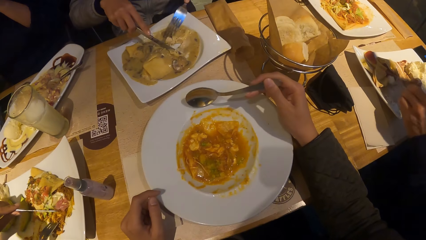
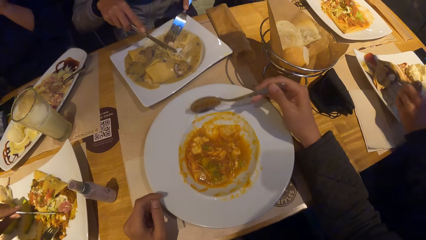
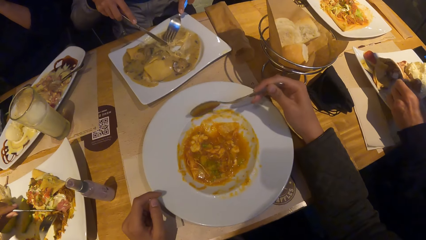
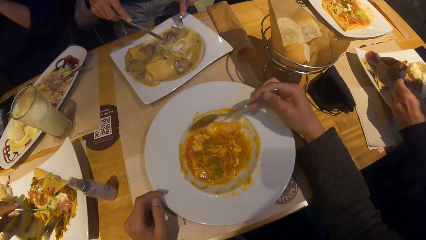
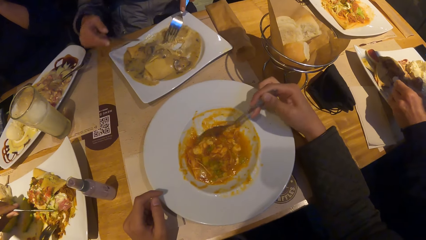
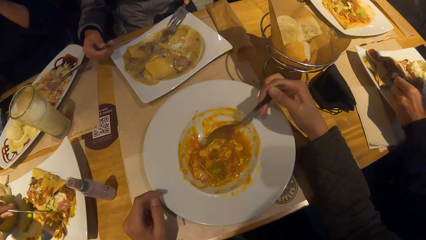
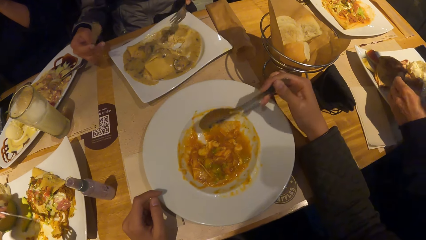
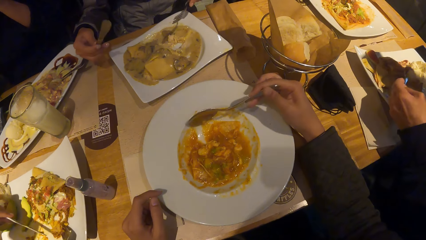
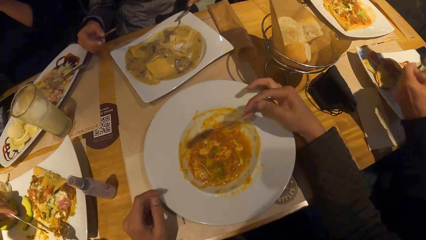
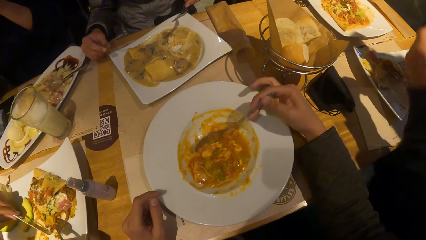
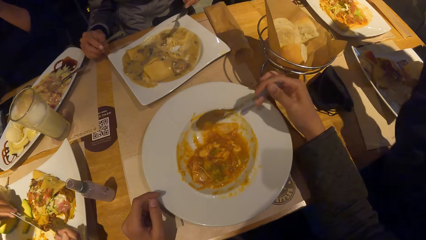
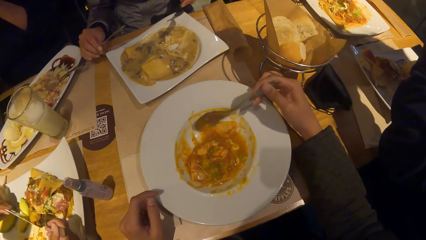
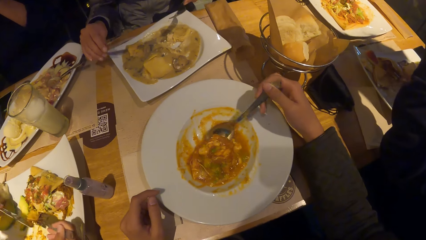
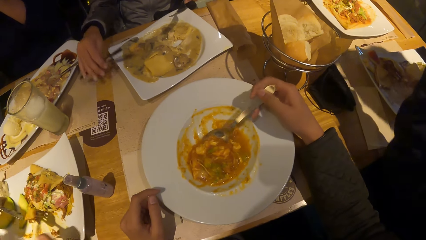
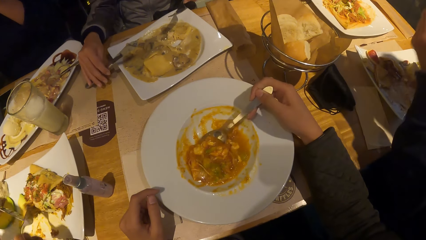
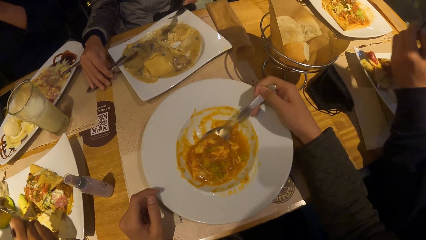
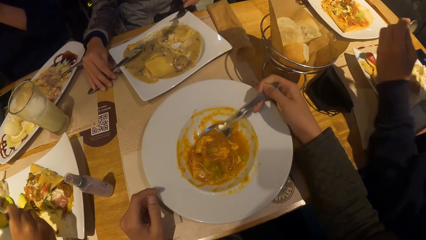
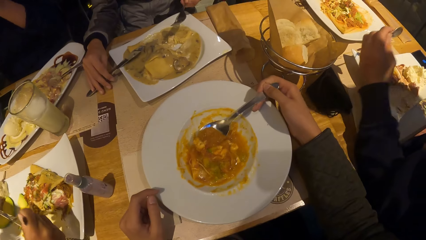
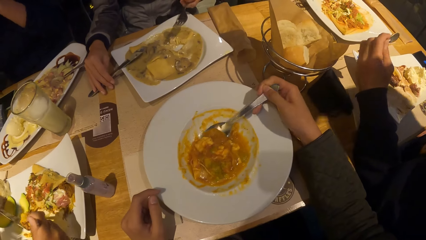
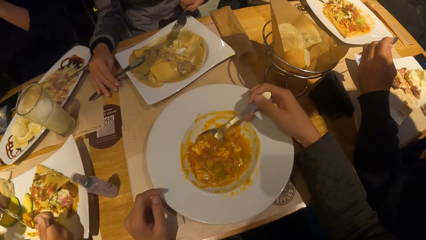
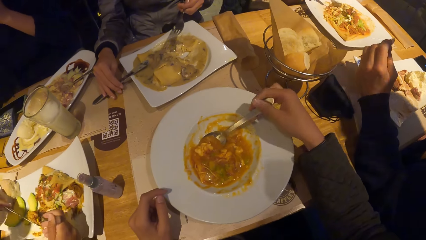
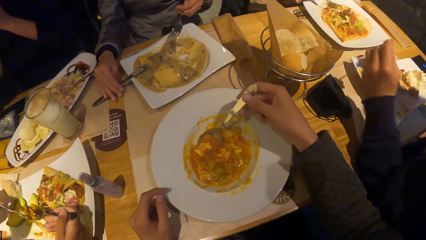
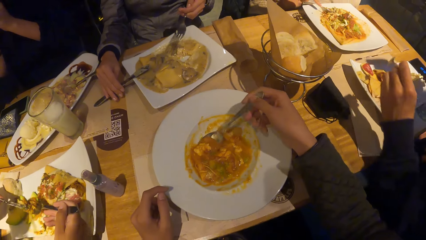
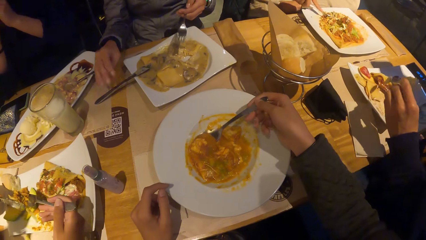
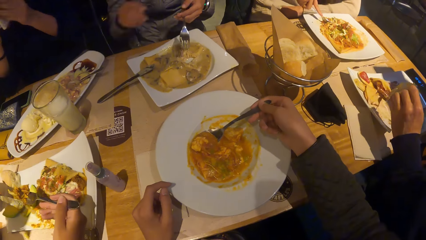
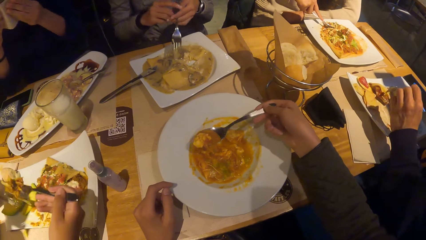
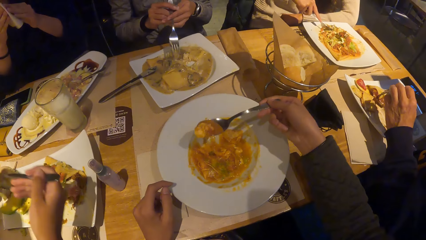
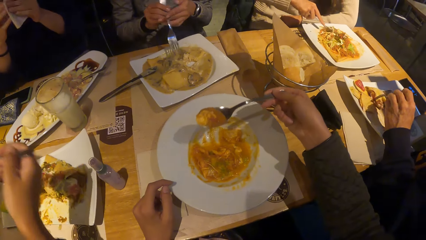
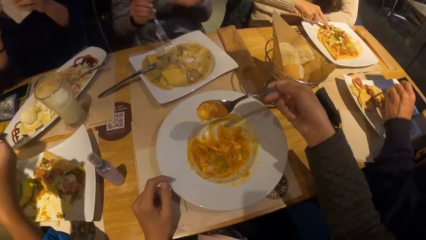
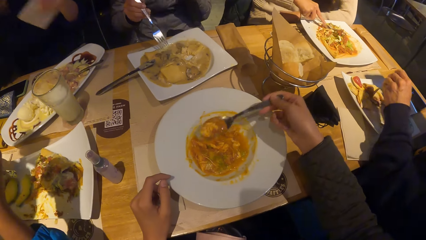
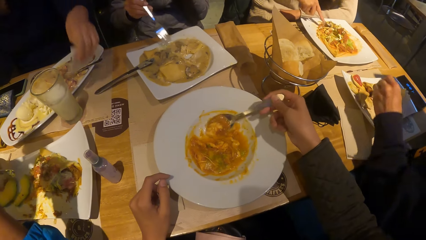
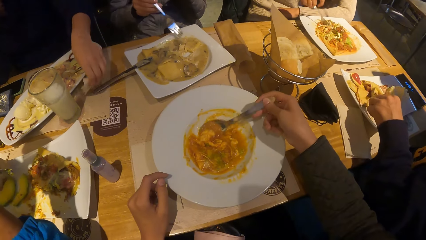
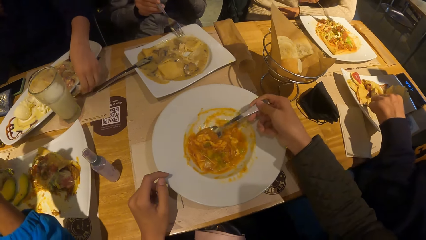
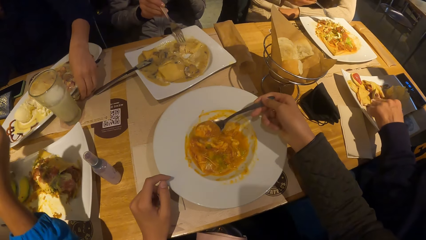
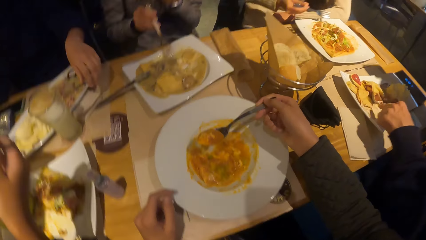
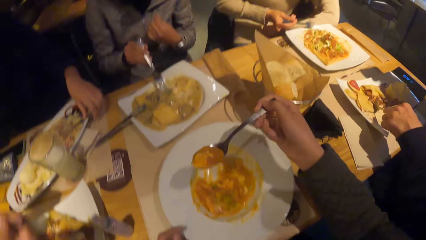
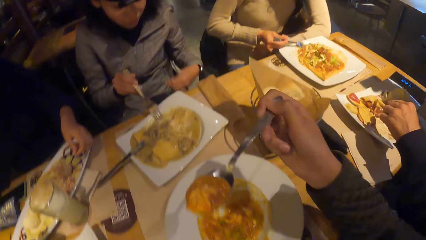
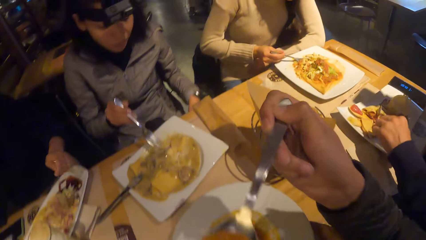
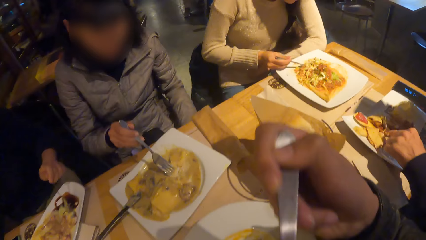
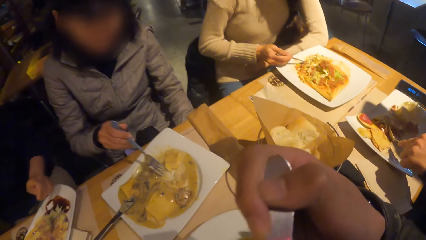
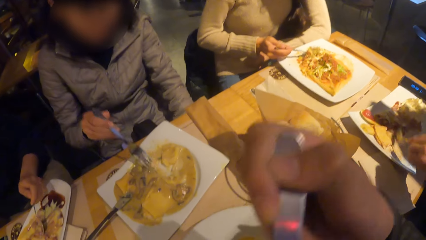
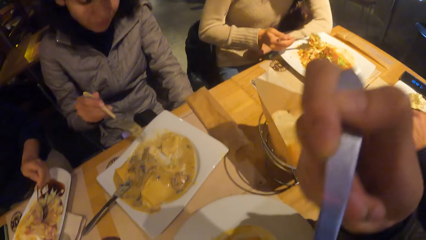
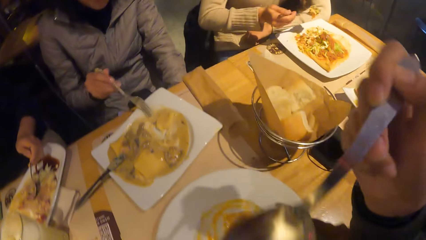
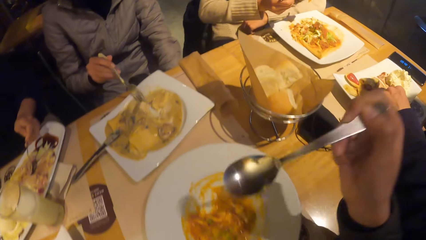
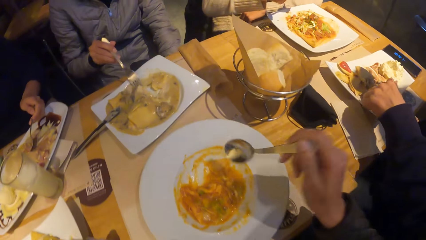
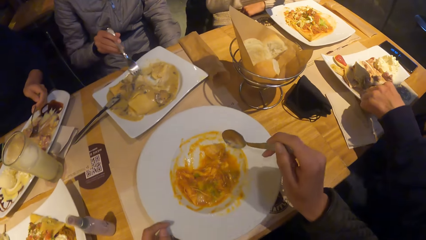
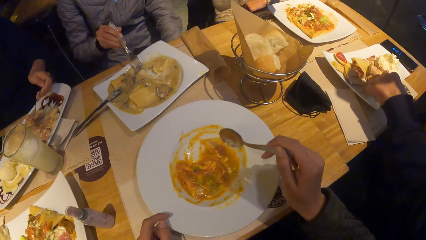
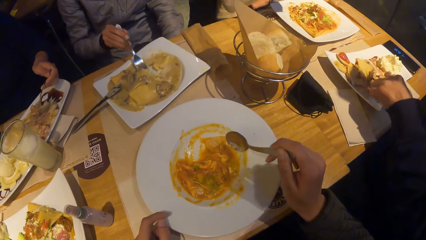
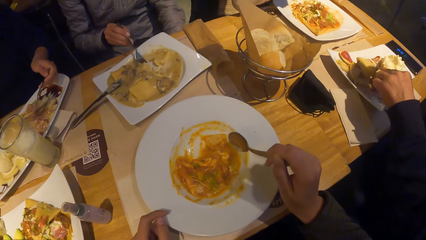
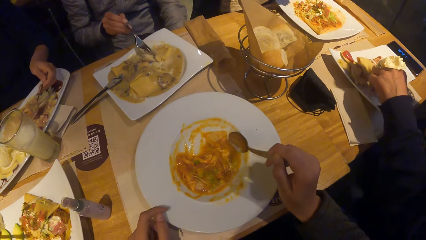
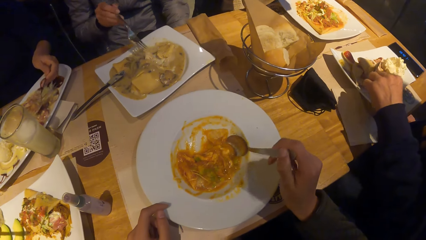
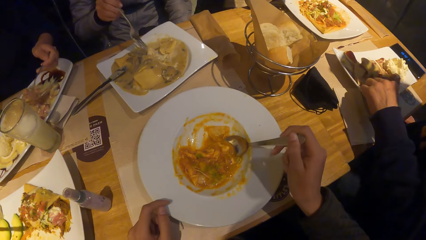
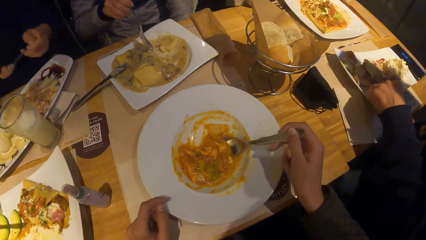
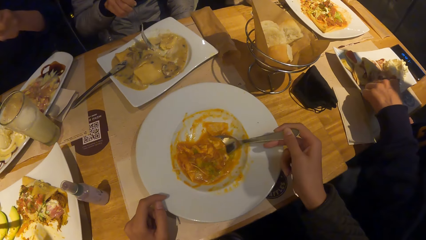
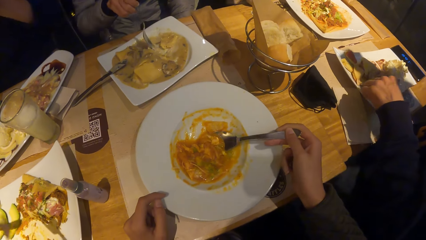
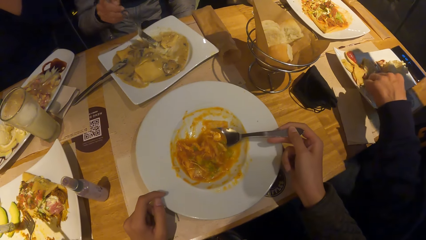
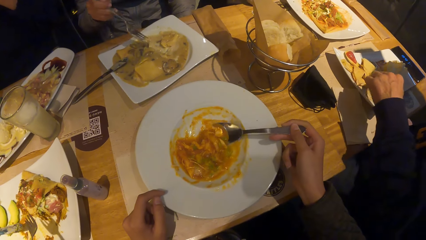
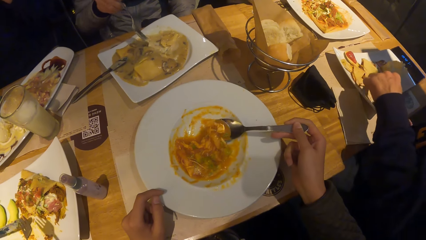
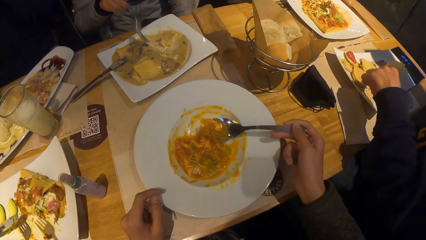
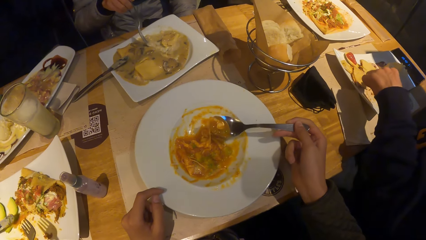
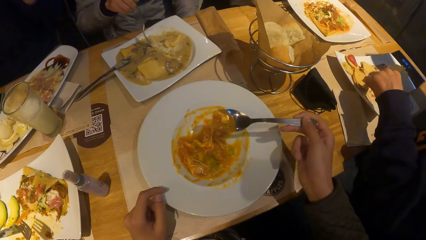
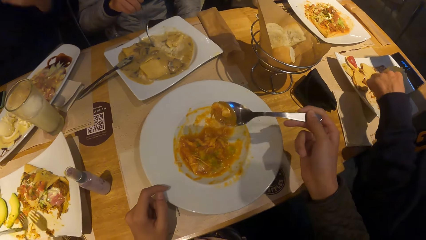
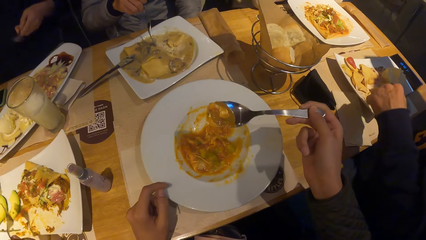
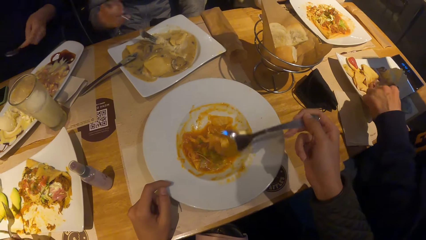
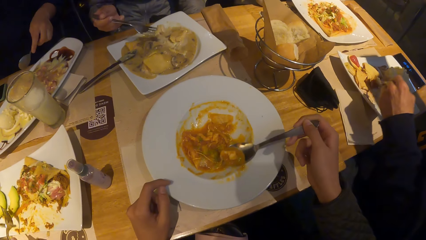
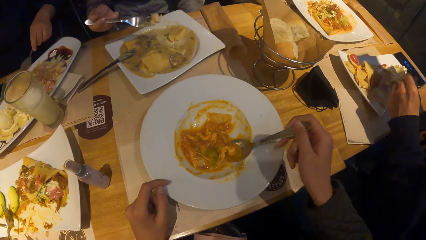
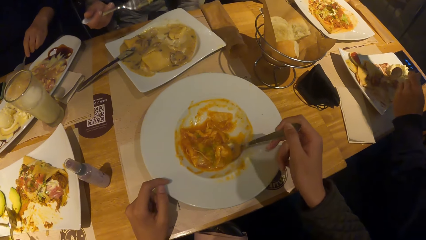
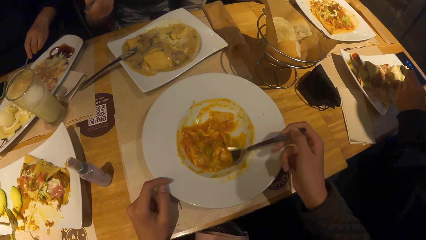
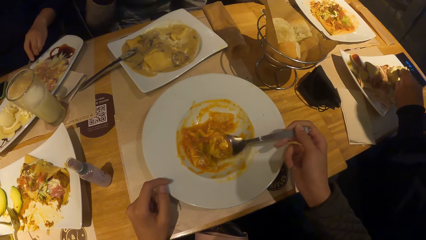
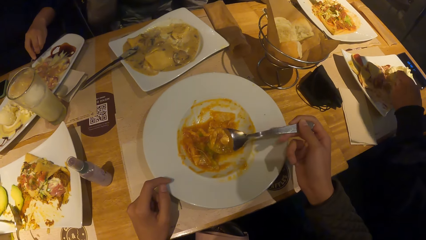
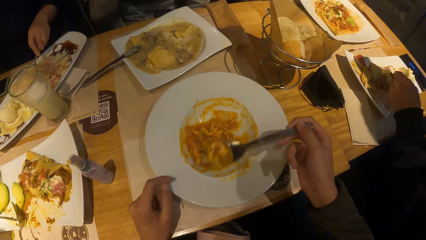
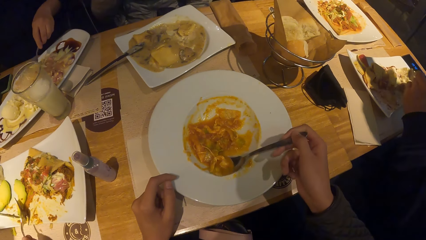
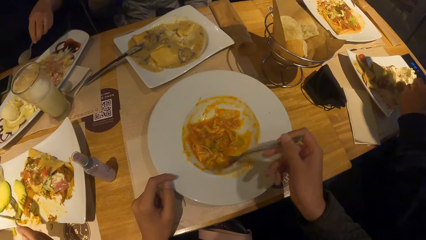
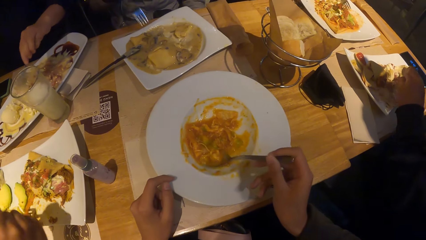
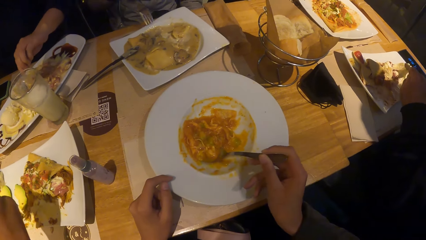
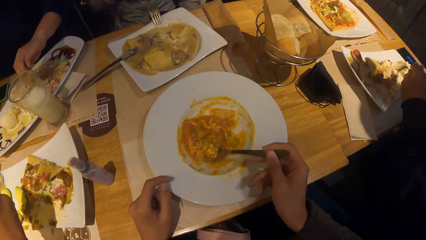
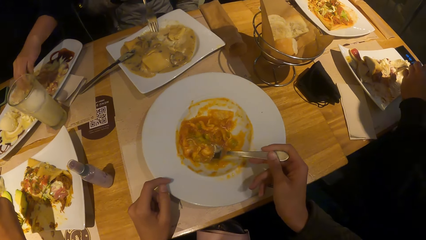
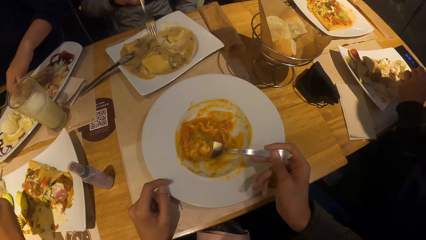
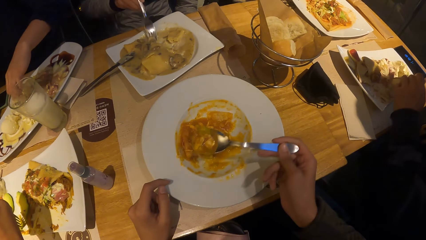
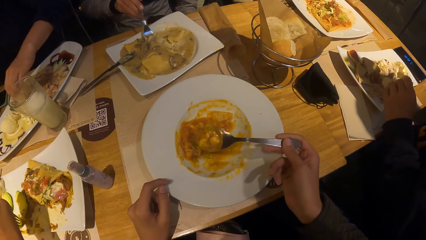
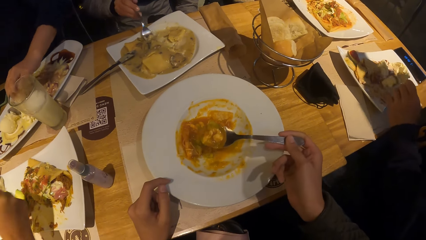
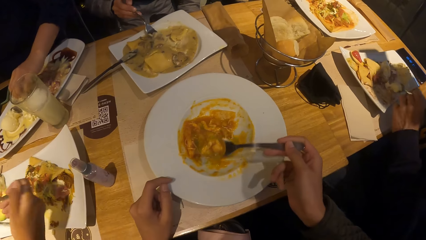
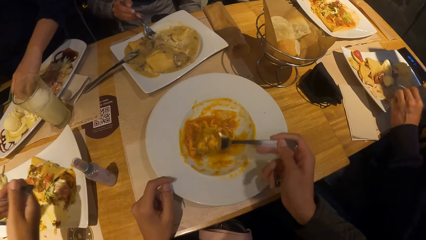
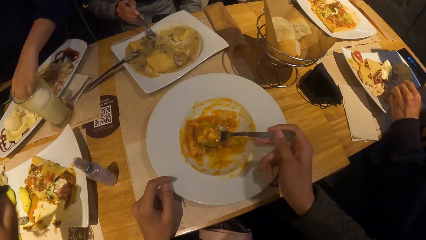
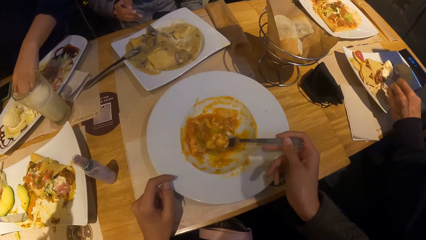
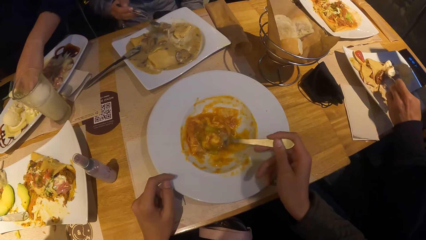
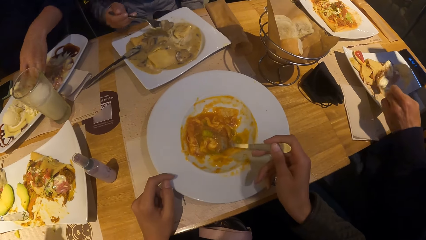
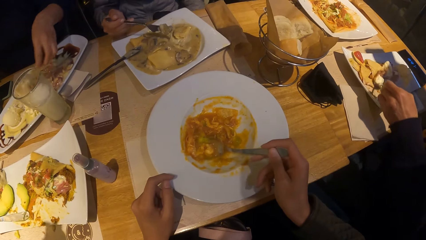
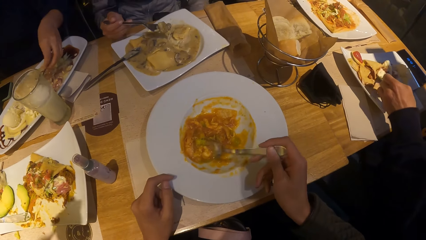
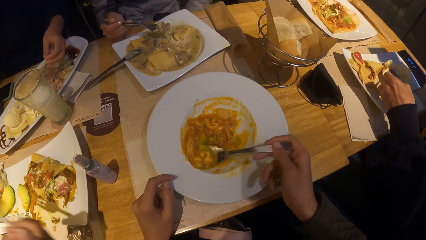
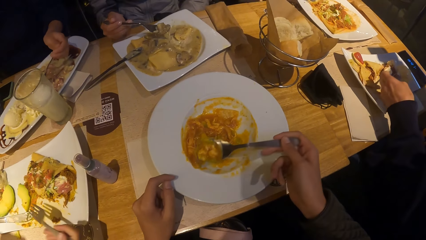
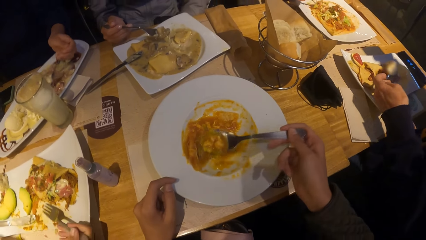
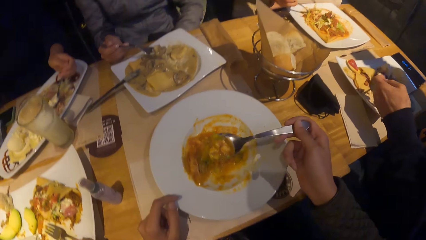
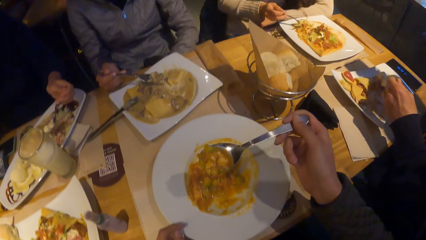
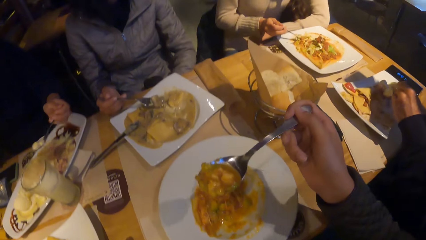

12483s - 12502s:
A person puts the tissue paper on the table.
